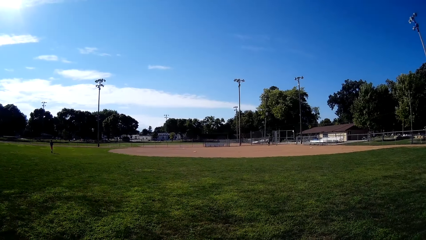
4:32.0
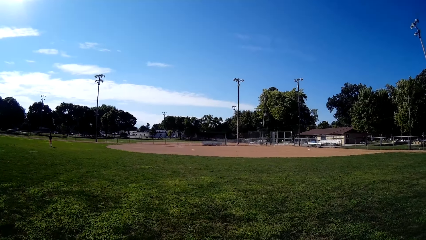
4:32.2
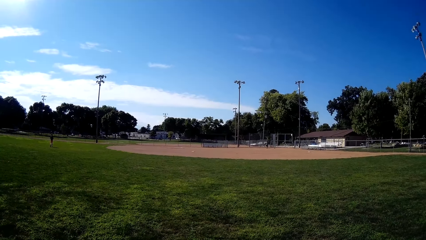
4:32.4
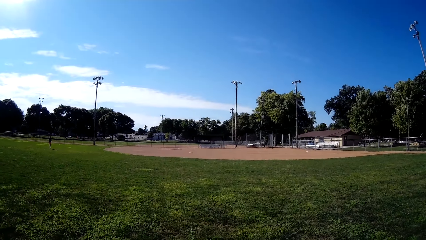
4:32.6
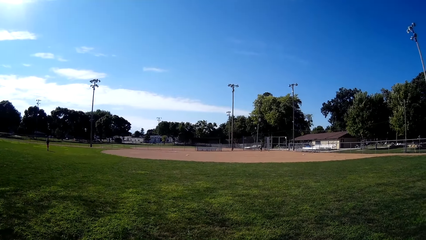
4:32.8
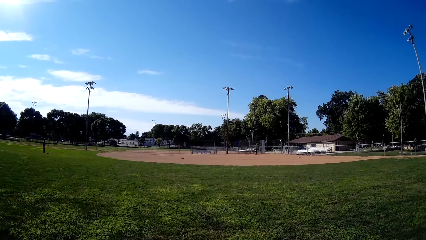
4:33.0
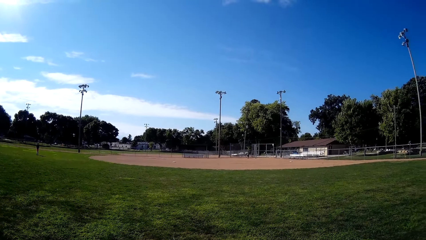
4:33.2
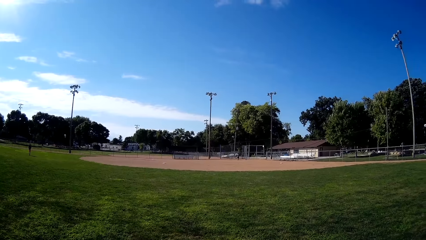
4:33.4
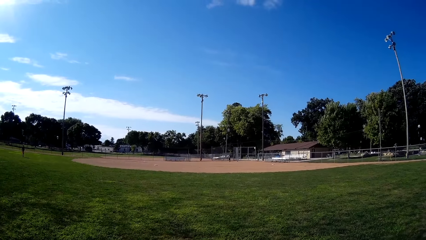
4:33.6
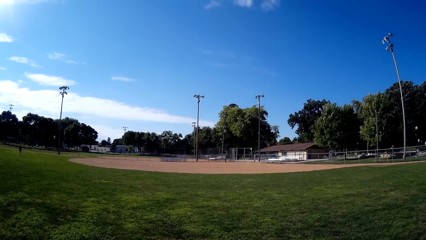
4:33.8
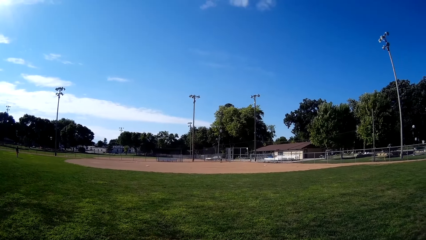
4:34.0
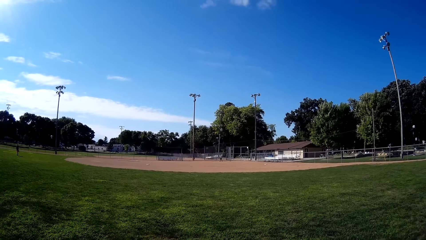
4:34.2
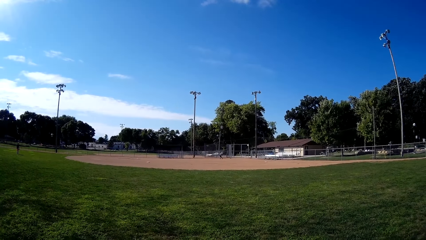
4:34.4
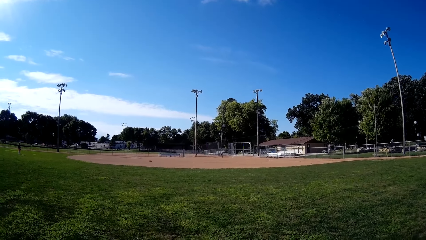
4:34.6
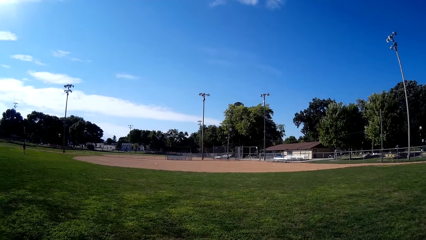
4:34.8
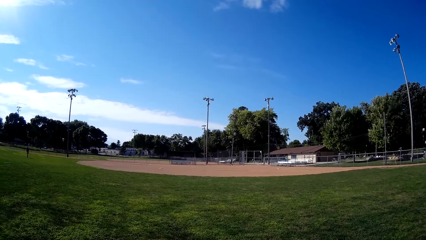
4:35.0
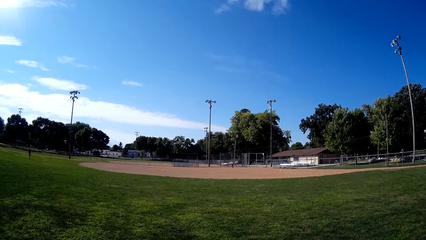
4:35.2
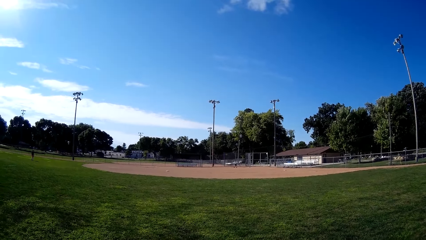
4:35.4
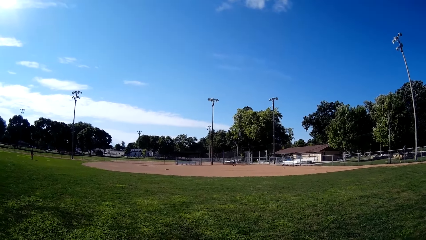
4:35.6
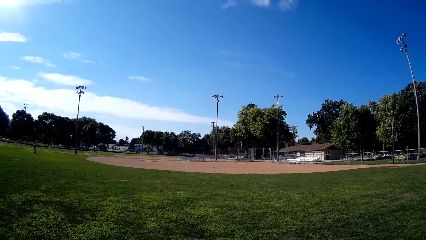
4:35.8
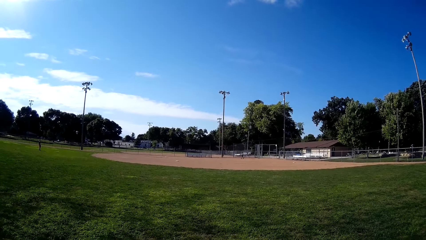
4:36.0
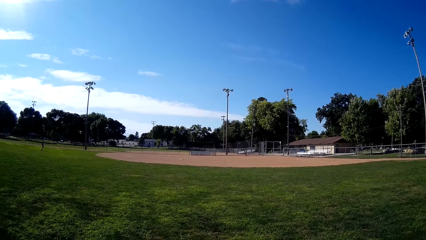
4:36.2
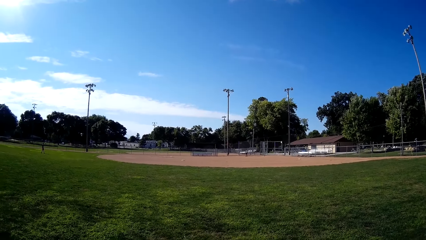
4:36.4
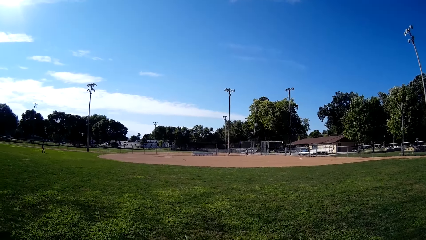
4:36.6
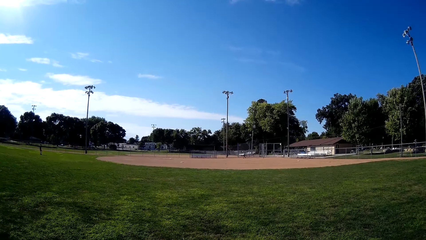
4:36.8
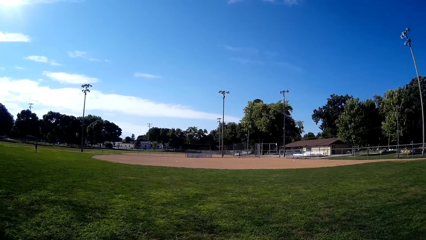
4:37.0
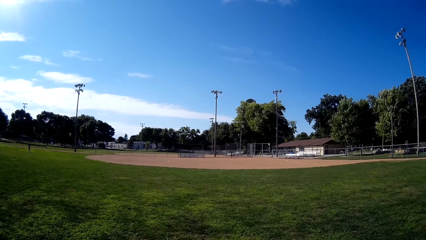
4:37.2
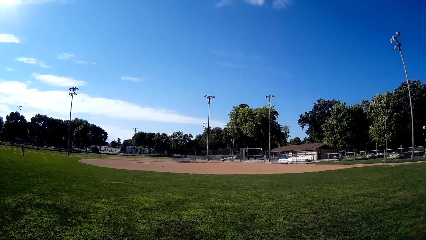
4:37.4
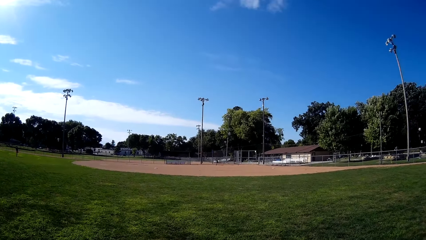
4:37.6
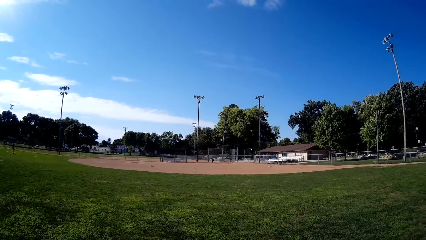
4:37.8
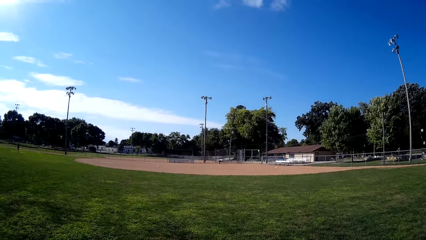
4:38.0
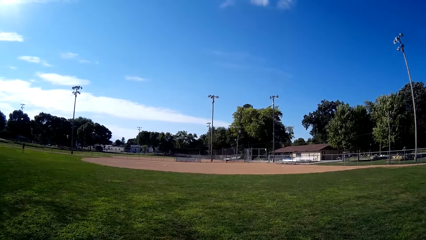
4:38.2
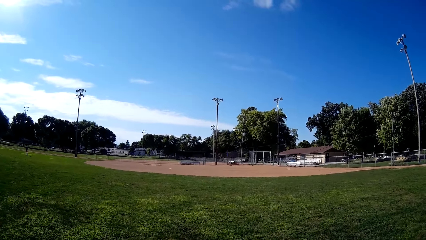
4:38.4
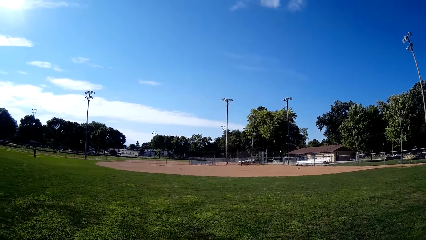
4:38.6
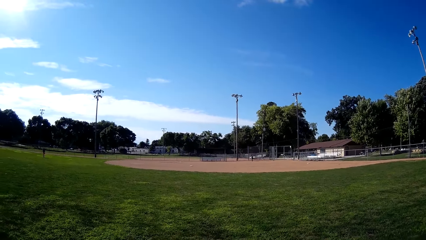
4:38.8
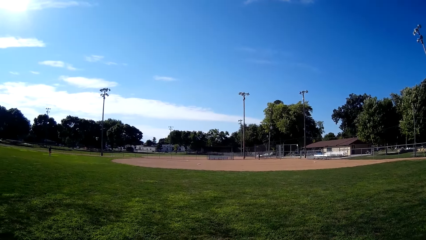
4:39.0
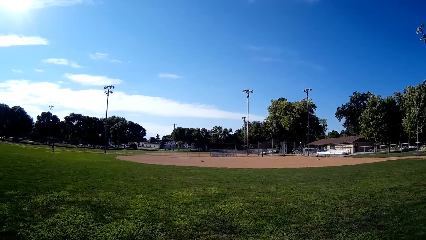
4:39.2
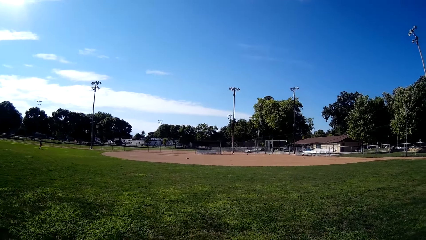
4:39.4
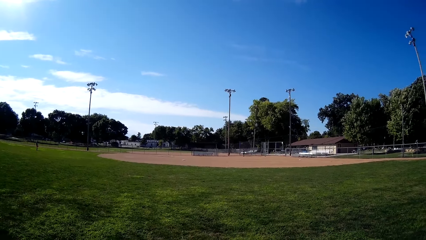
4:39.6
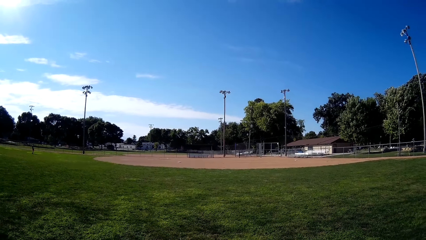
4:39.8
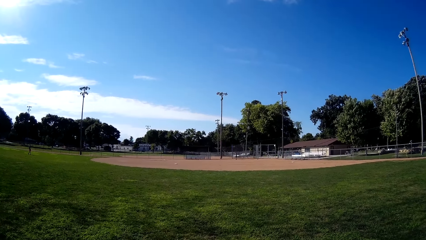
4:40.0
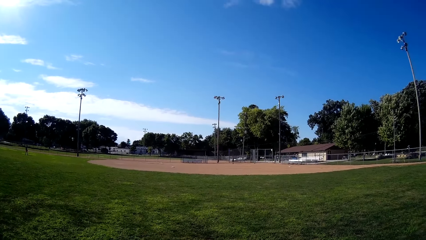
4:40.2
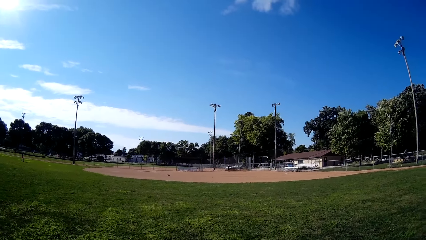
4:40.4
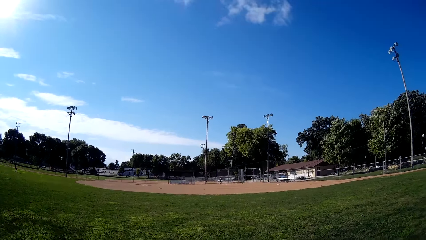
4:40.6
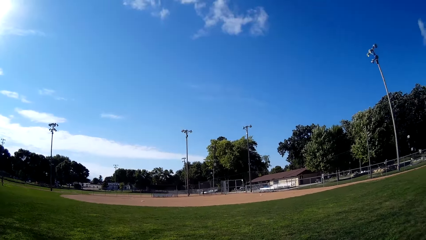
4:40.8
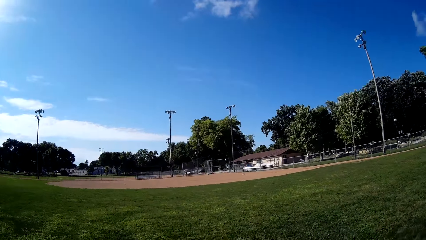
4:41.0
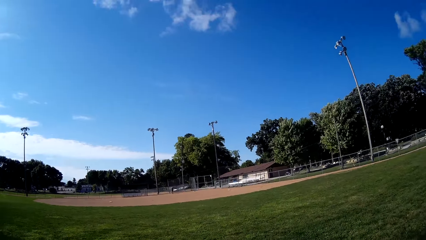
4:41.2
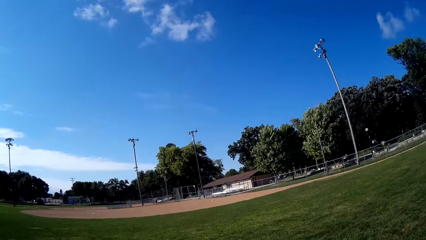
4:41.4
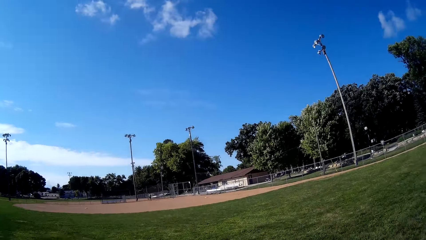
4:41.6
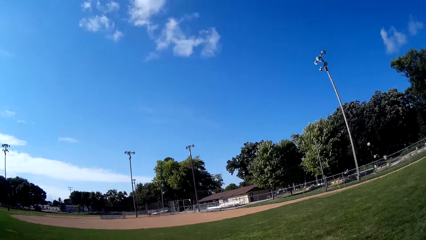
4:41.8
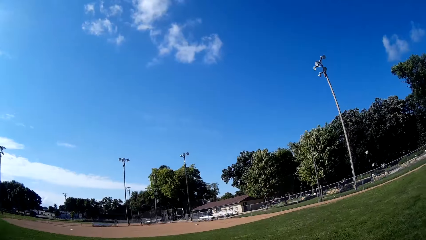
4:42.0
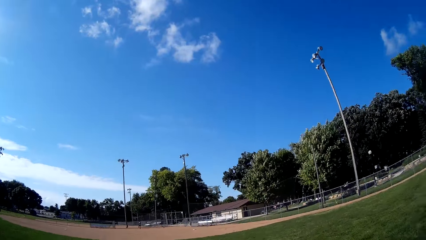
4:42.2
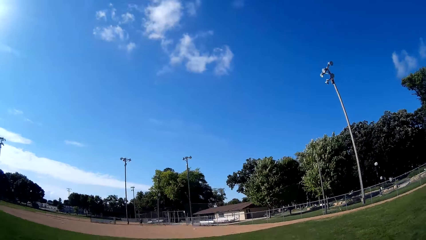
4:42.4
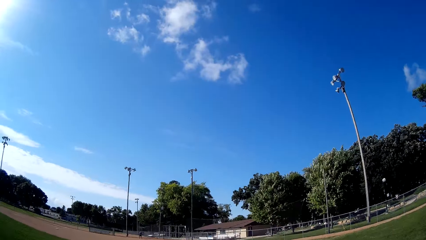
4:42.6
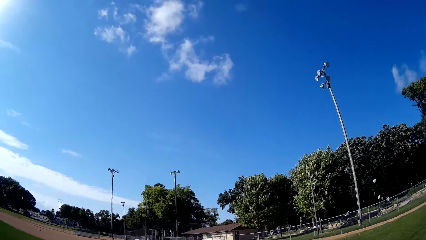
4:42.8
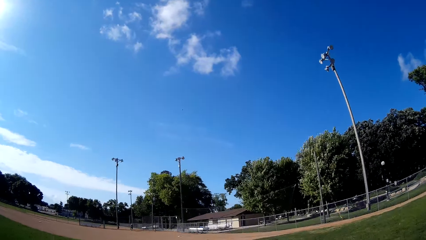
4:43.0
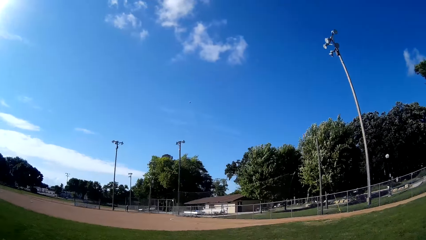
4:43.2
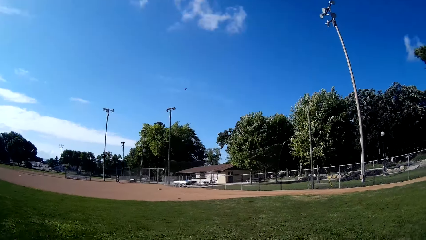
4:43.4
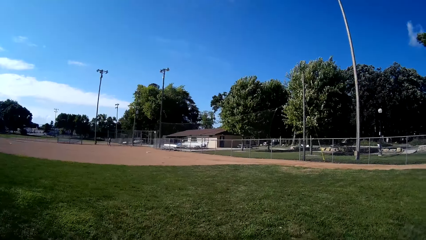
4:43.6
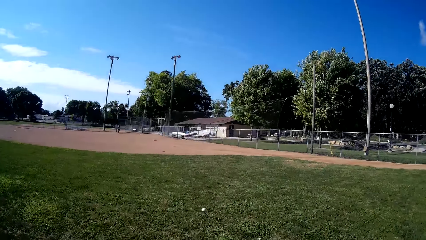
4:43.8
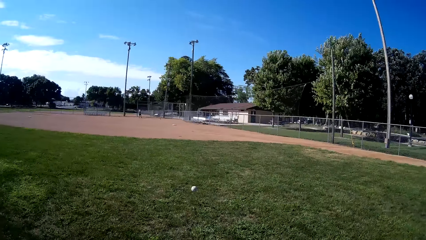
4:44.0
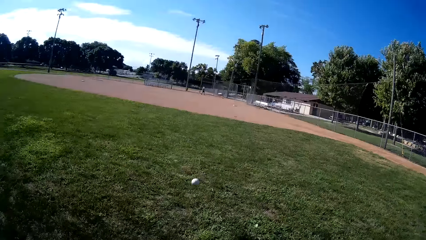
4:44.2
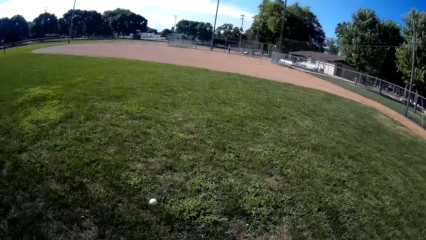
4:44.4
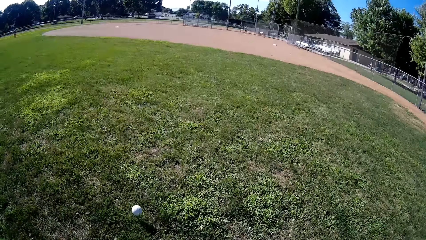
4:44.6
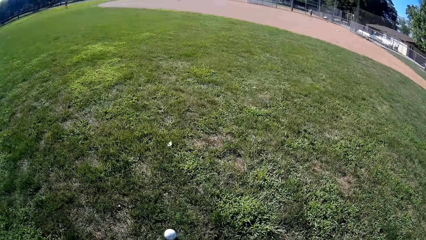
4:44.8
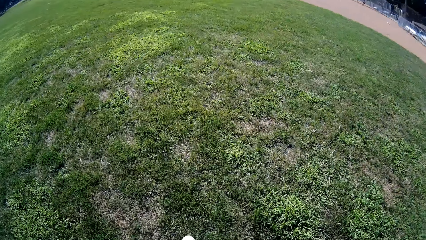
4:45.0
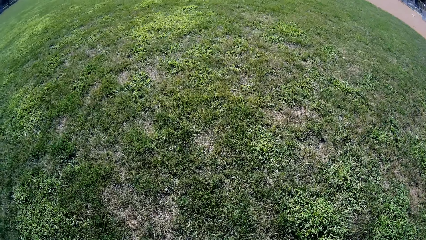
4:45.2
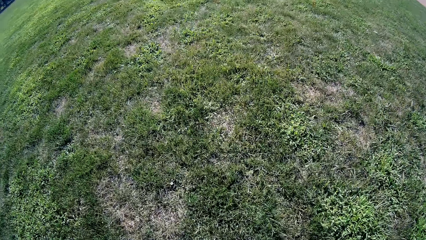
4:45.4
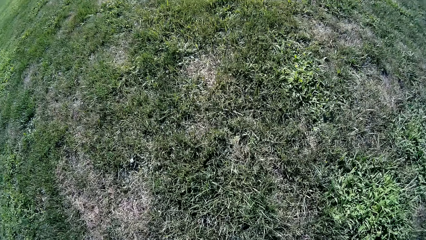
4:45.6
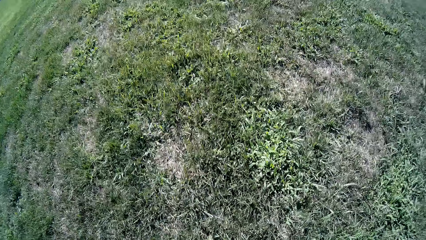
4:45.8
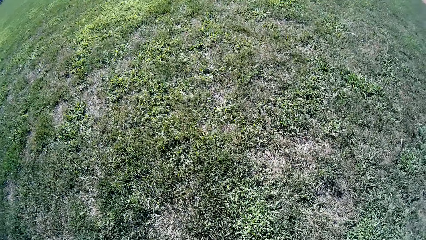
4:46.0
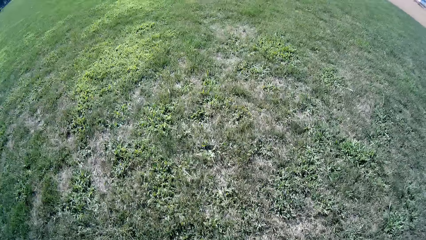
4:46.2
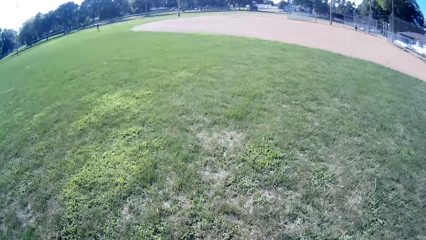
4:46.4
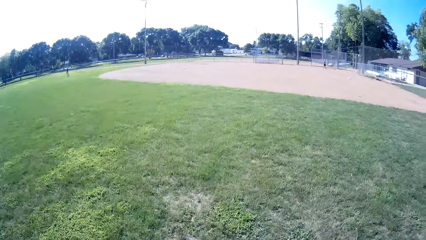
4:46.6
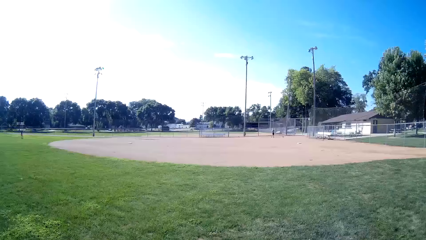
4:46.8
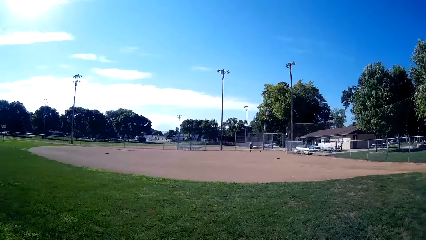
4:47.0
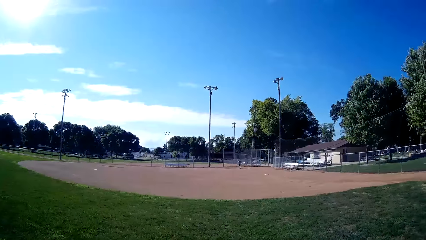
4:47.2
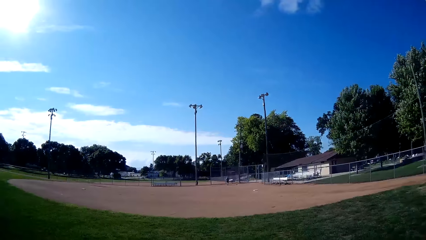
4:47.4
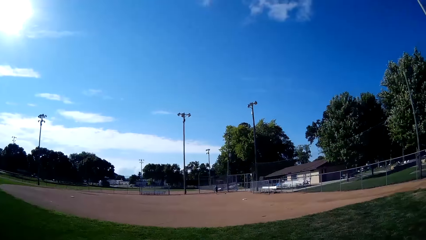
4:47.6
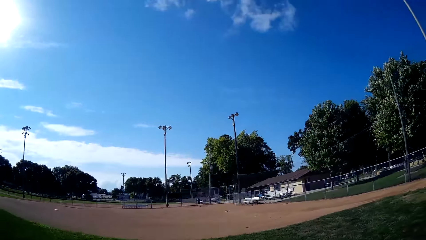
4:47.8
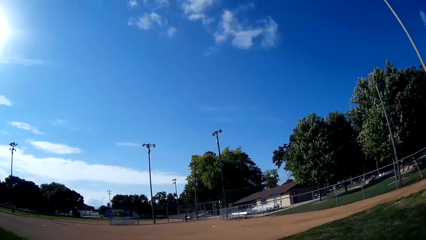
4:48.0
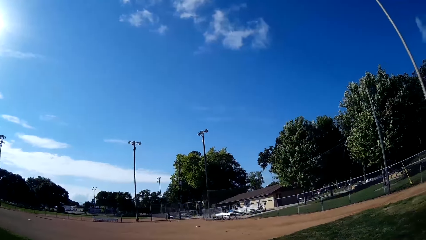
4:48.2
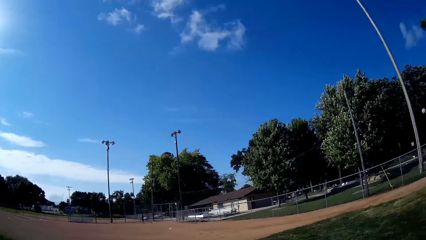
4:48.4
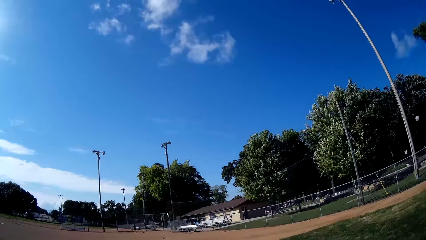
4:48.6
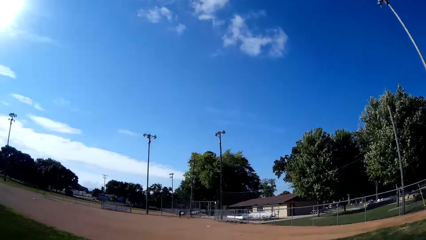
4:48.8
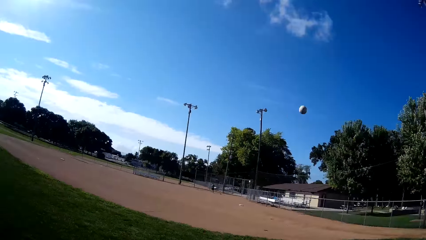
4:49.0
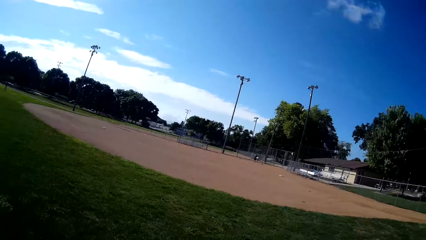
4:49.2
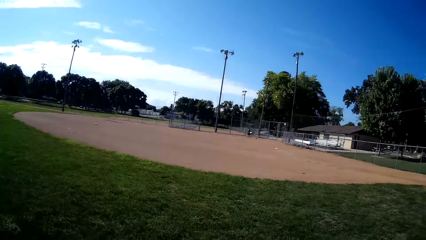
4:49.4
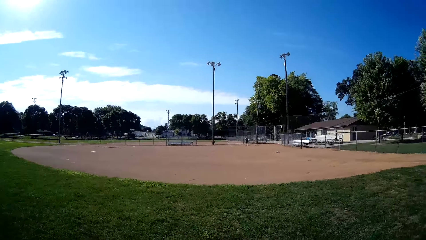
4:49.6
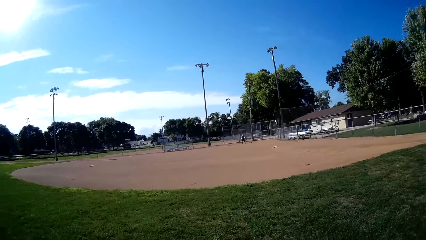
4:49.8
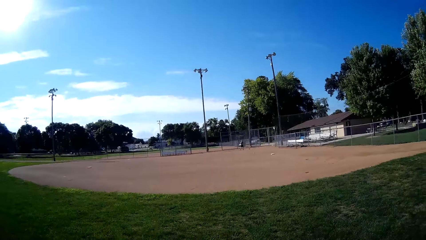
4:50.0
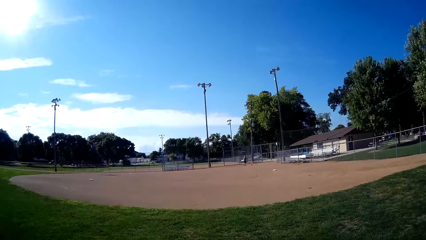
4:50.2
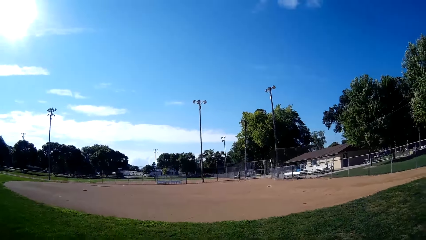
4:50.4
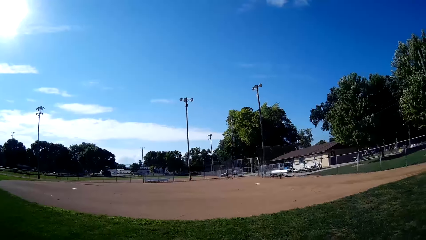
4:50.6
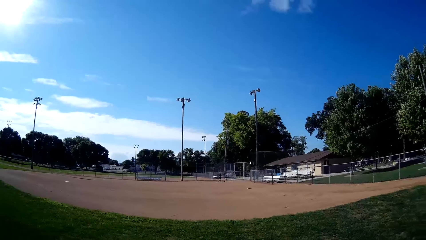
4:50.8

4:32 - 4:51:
A person picks up a baseball and hits the baseball using a baseball bat. The camera wearer runs towards the baseball. A man plays the ball to the camera wearer. The camera wearer catches the baseball with the baseball glove. They pick up the baseball. They throw the baseball towards another man.
